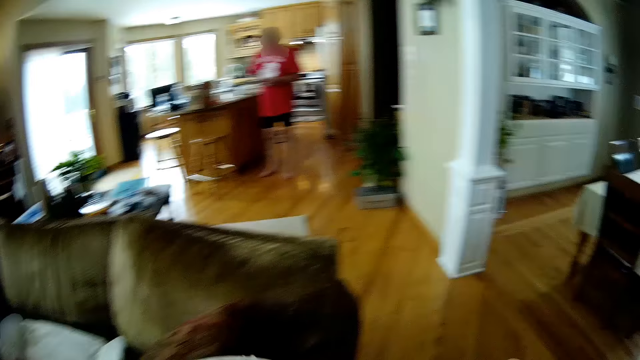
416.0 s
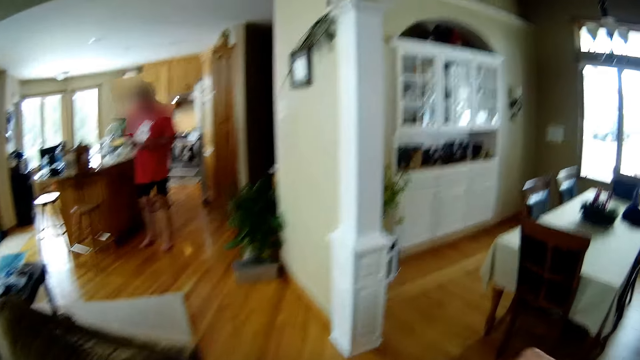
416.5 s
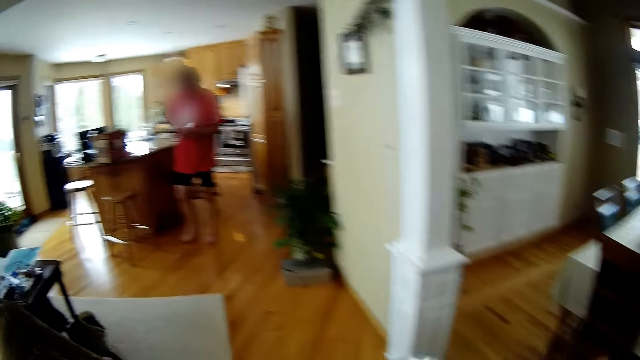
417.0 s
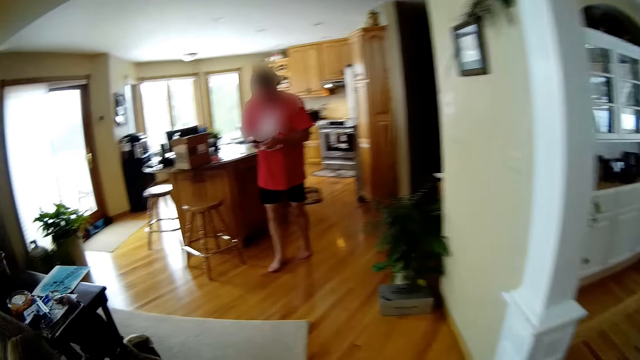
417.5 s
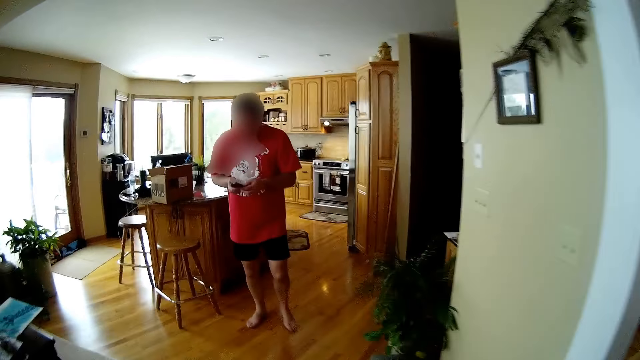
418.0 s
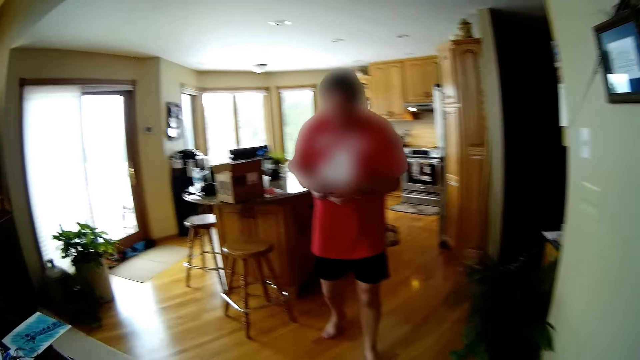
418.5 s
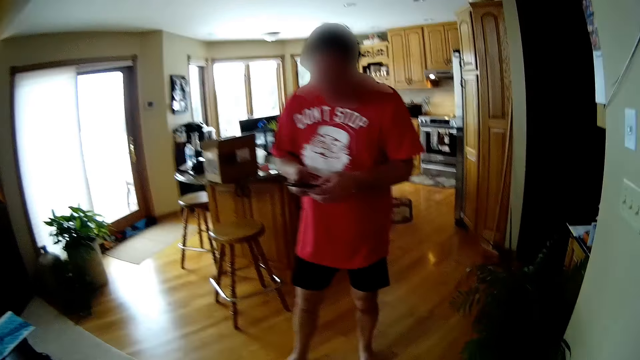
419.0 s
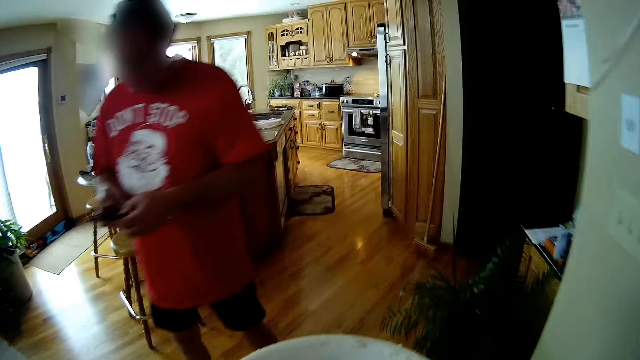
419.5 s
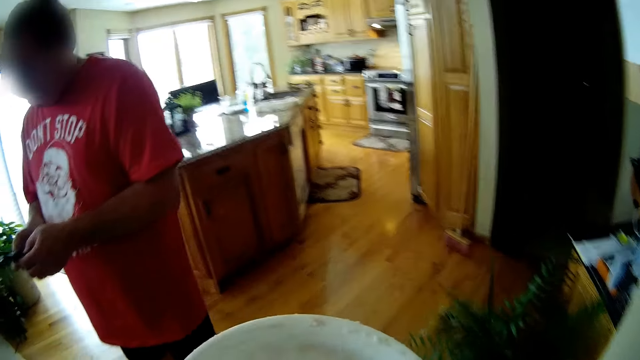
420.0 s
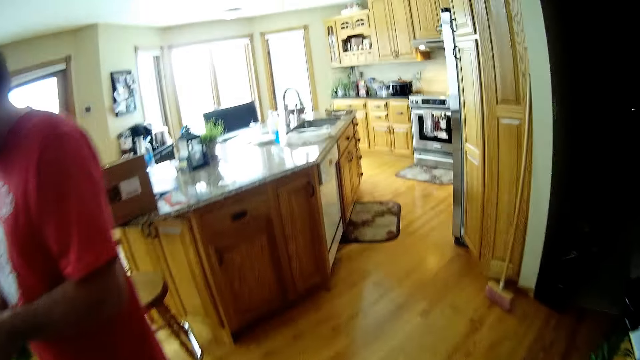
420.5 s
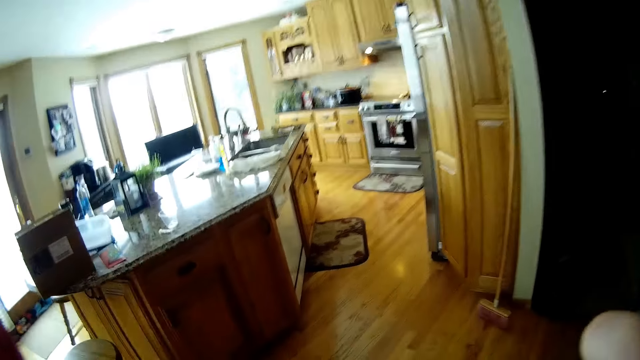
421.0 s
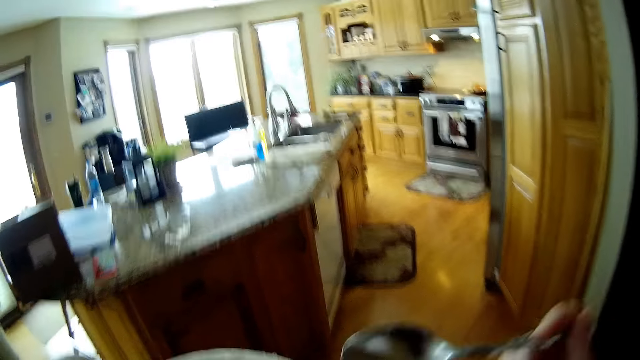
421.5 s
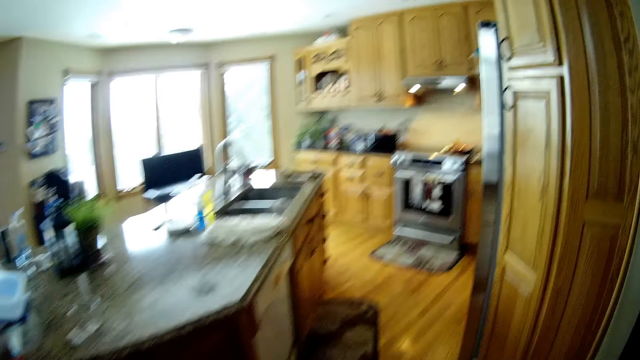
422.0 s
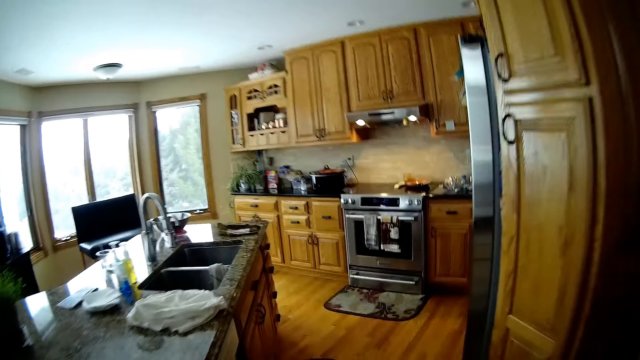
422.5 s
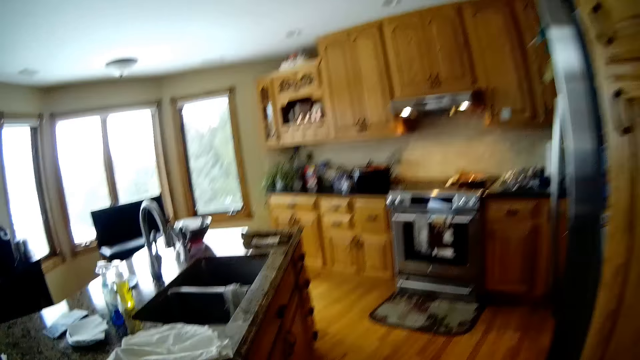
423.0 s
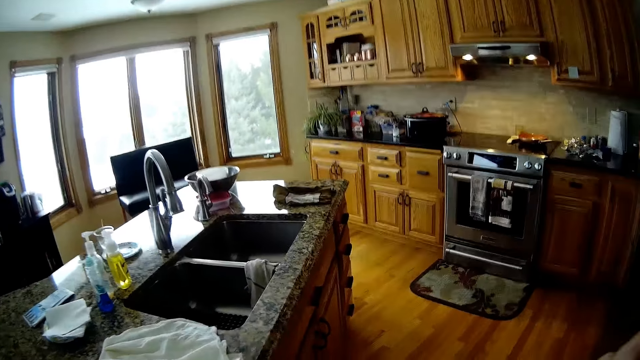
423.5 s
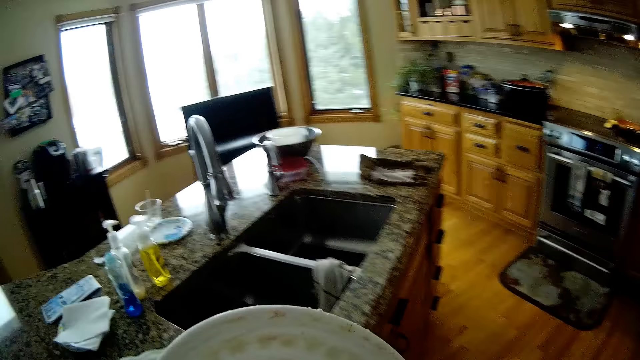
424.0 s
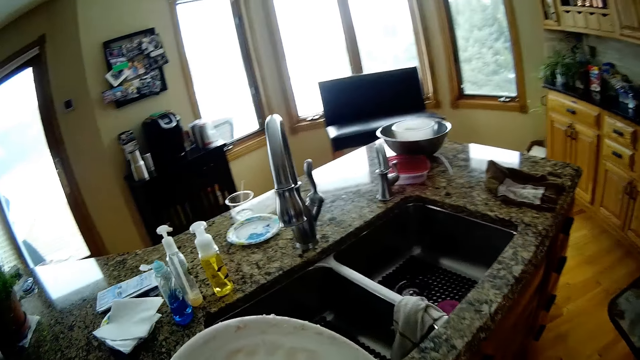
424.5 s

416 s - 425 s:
A man operates a phone with both hands. The camera wearer walks from the living room into the kitchen. They eat. They walk around the house.

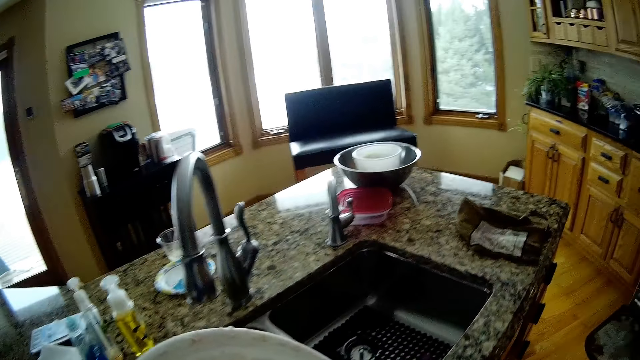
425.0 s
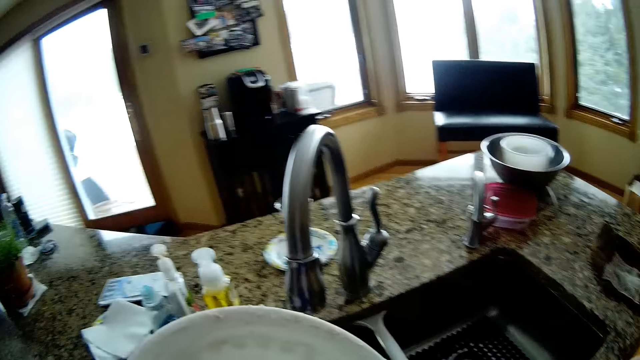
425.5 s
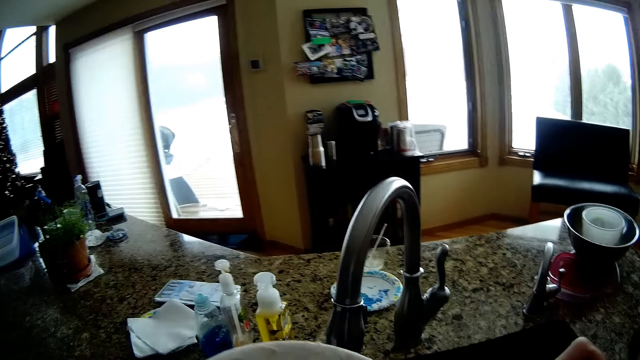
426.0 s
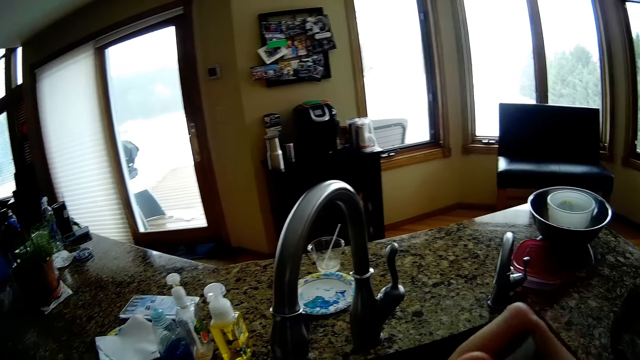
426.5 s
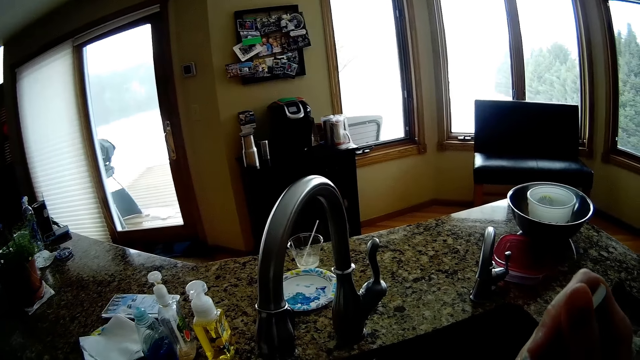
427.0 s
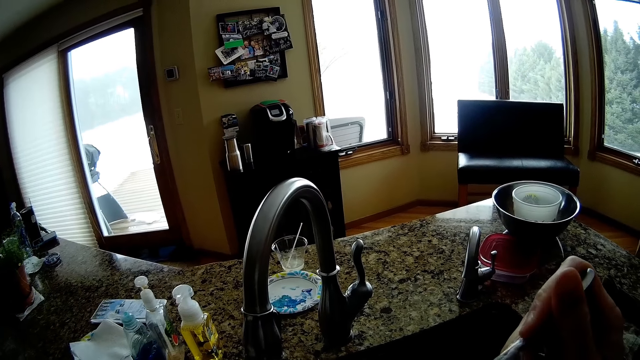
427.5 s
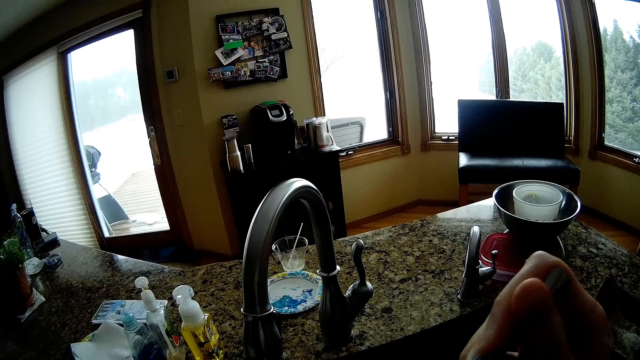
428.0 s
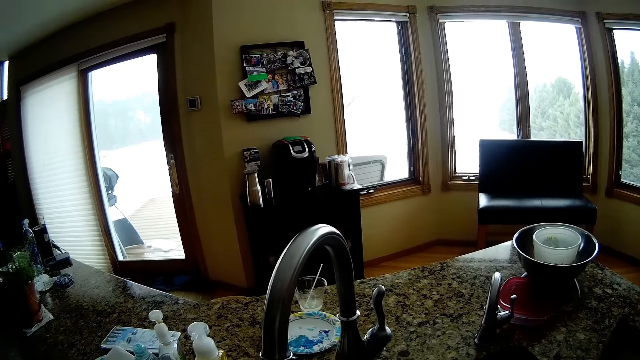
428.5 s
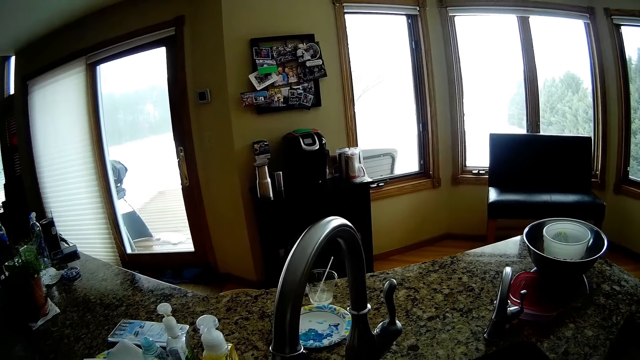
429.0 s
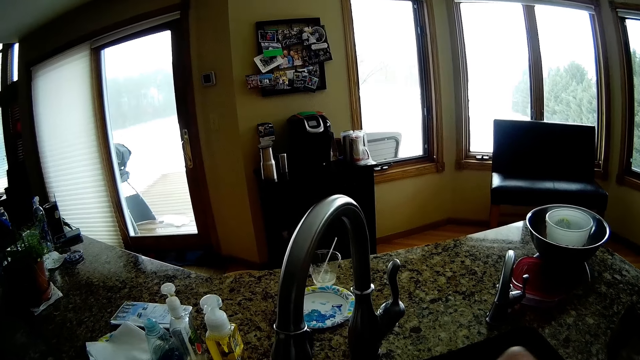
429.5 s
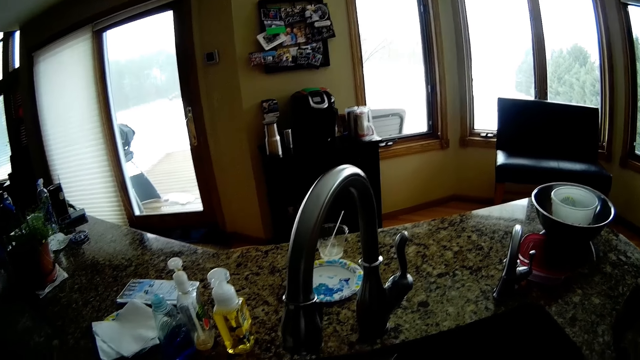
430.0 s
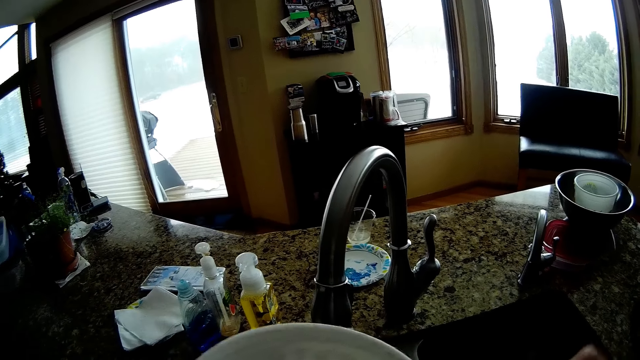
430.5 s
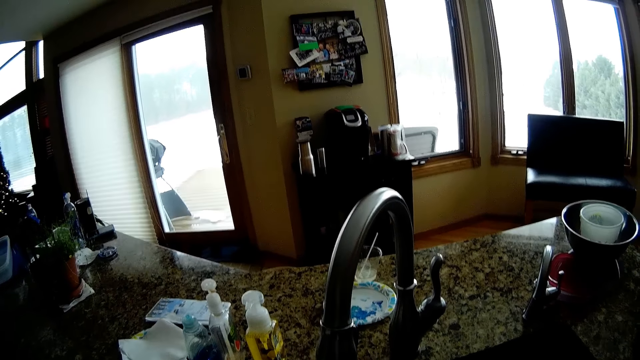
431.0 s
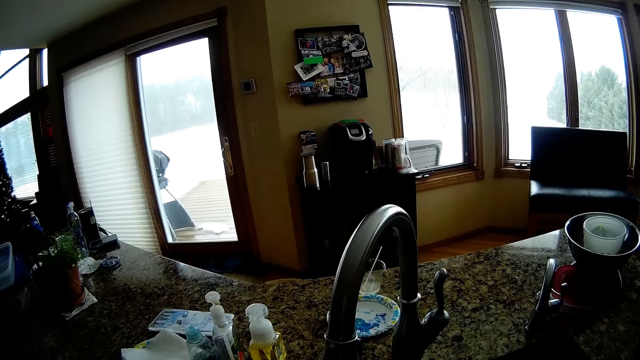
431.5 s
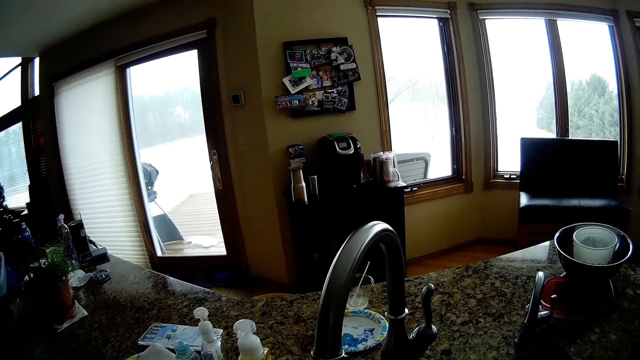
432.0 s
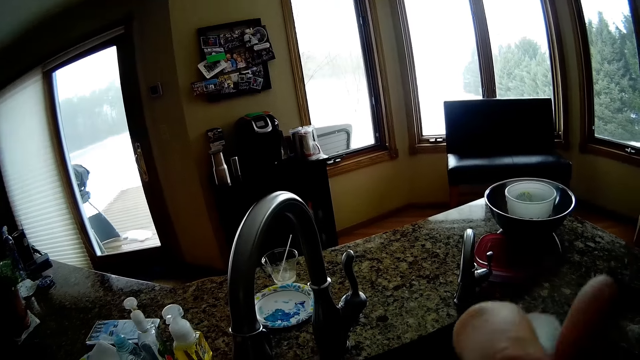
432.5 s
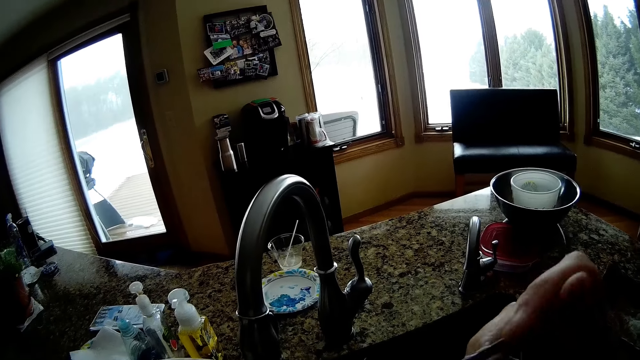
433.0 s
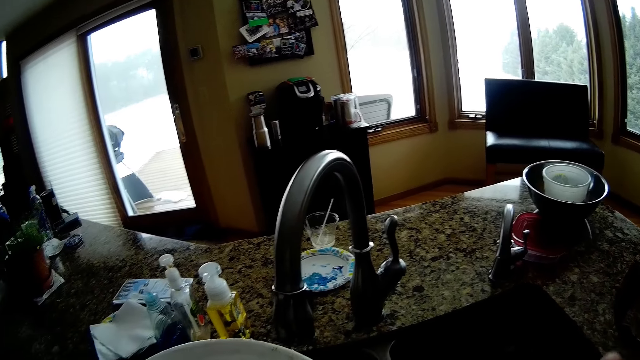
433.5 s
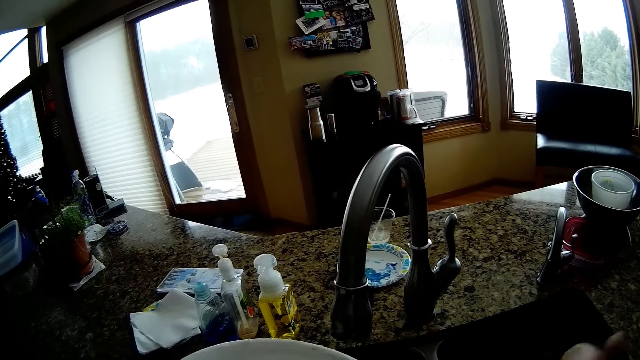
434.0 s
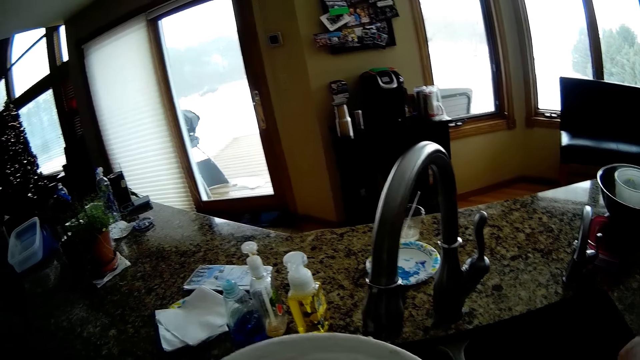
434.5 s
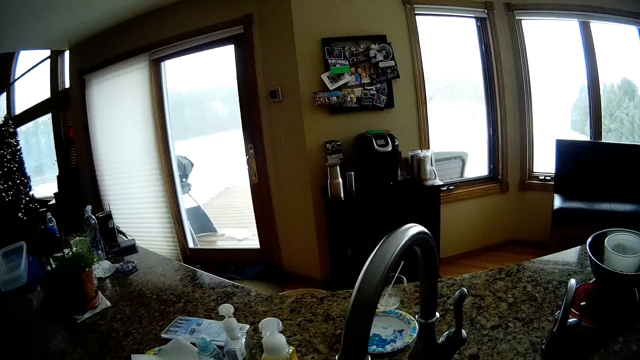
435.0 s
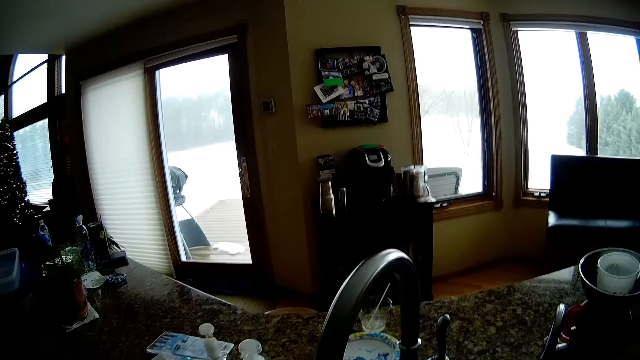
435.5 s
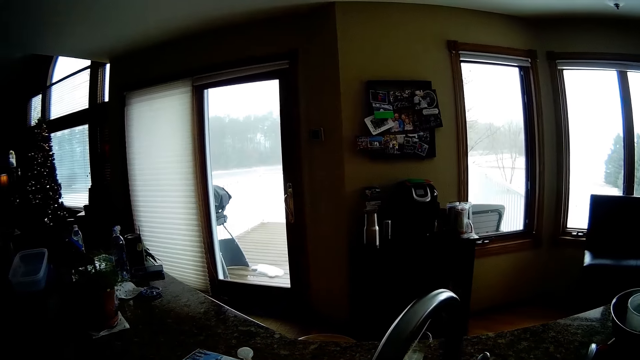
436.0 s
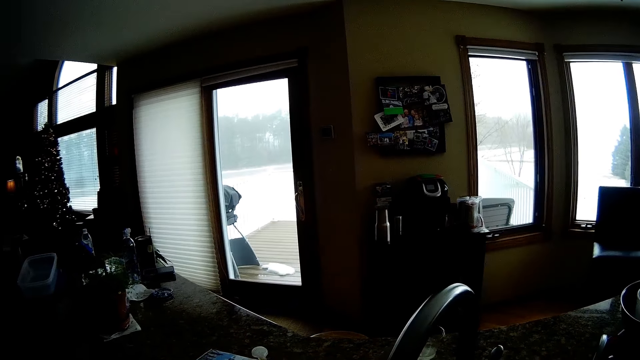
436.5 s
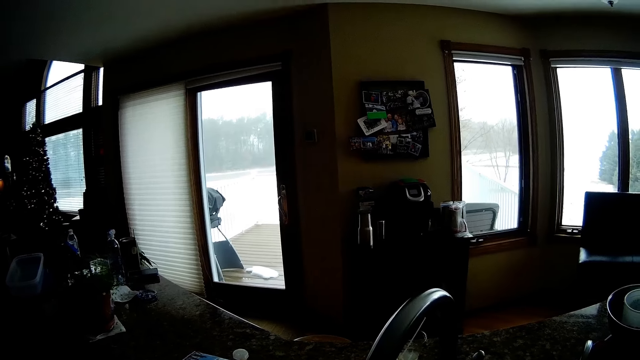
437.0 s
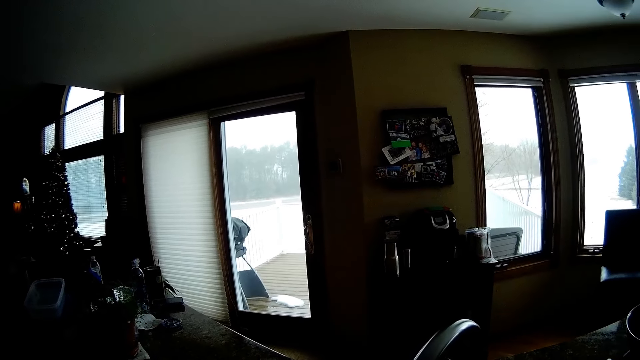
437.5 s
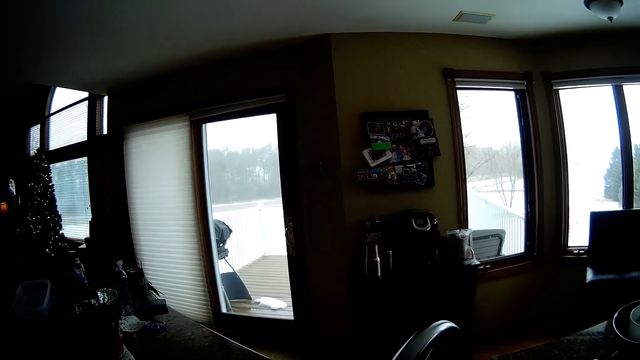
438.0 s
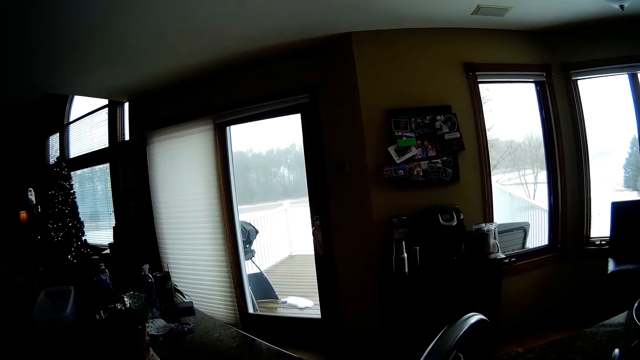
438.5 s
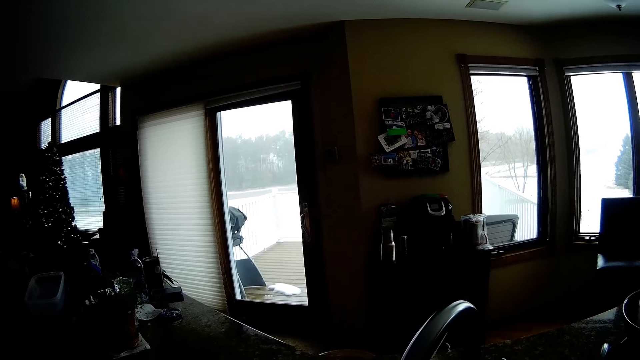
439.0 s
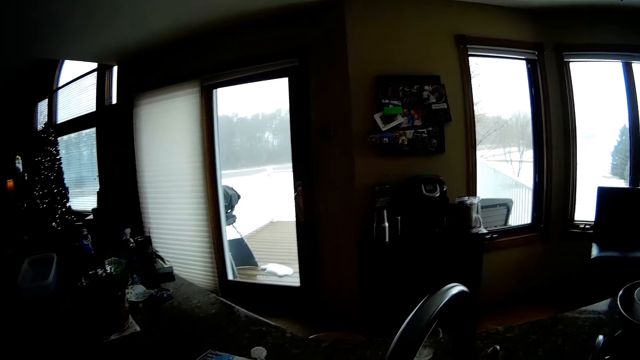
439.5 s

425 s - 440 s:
The camera wearer moves the spoon. They look around the house. They move their hands. They look around the house. They move their hand. They move the plate. They look around the house.
